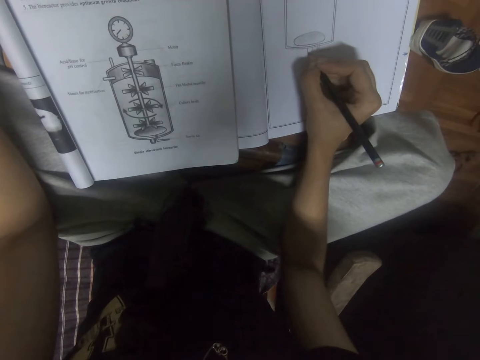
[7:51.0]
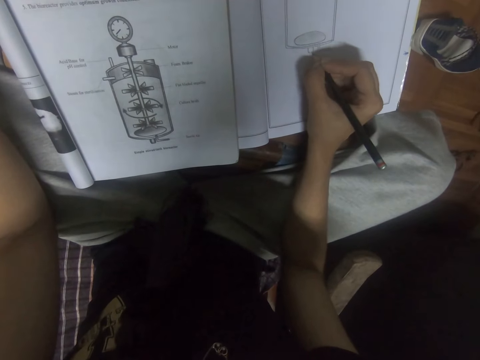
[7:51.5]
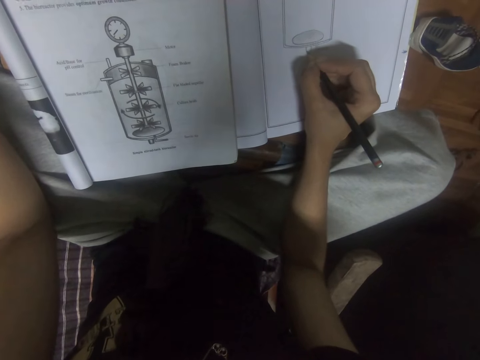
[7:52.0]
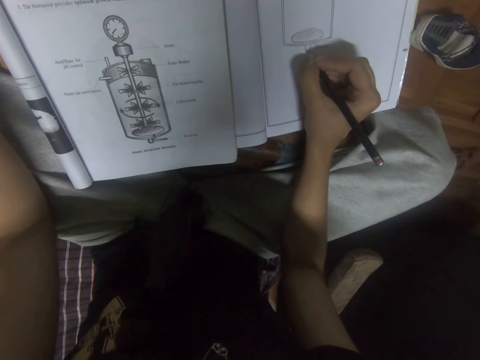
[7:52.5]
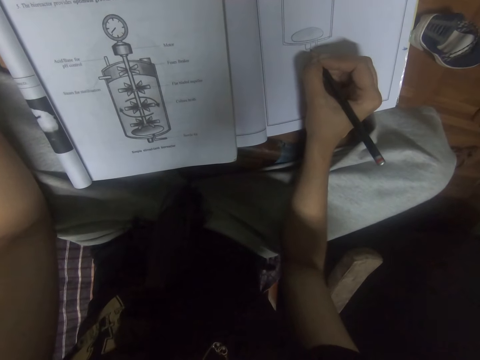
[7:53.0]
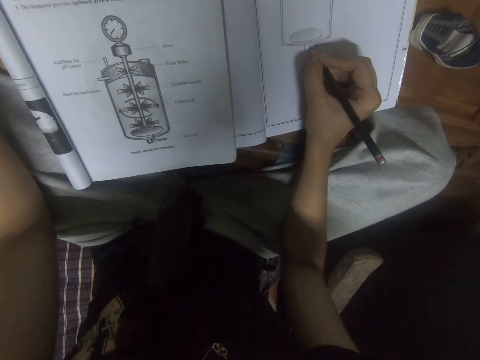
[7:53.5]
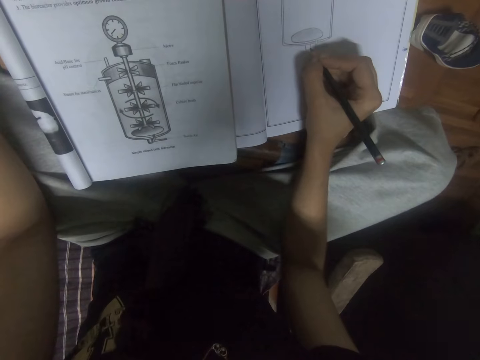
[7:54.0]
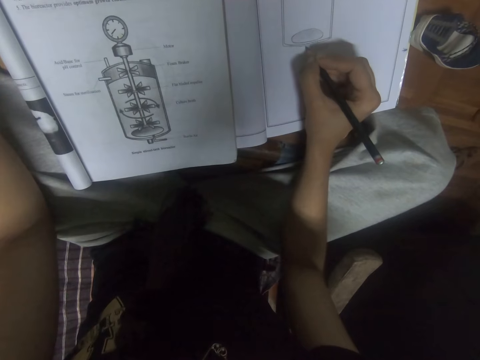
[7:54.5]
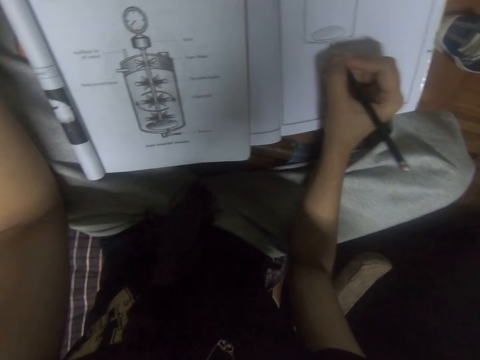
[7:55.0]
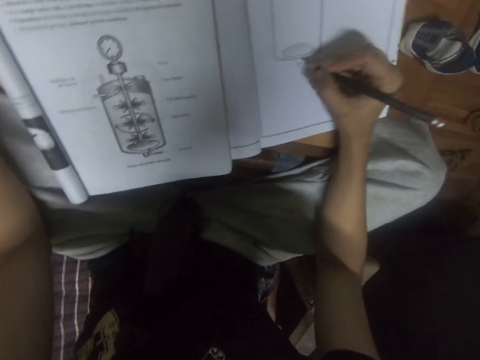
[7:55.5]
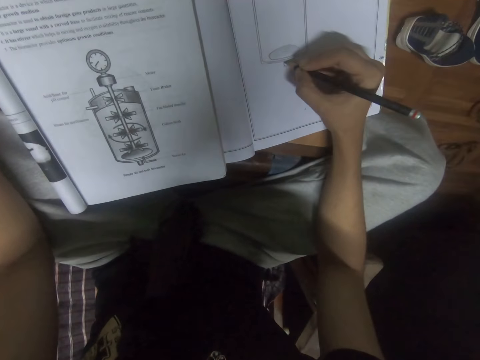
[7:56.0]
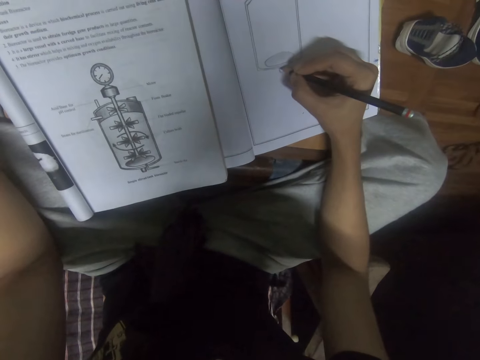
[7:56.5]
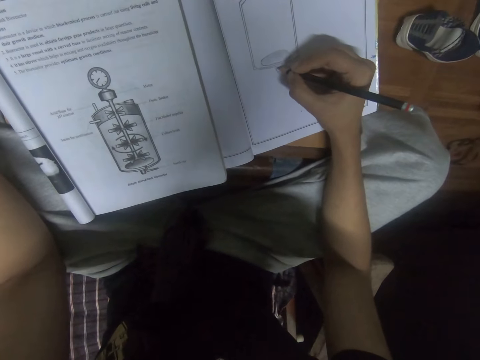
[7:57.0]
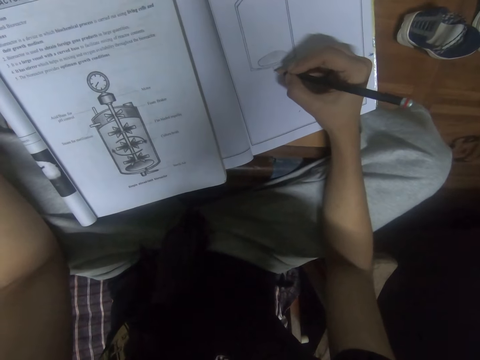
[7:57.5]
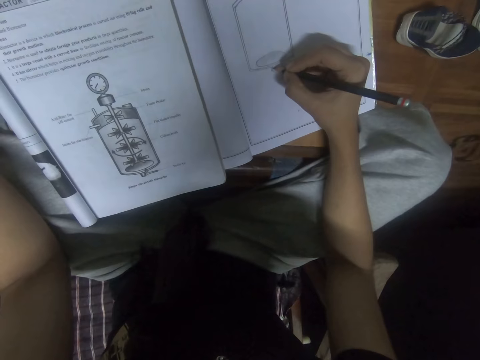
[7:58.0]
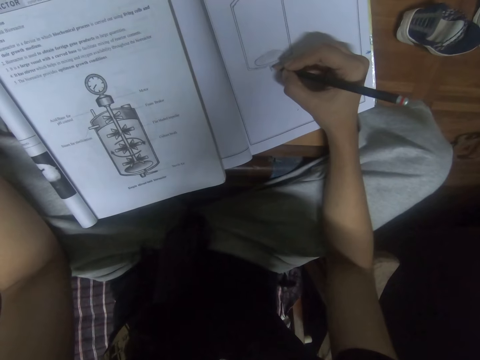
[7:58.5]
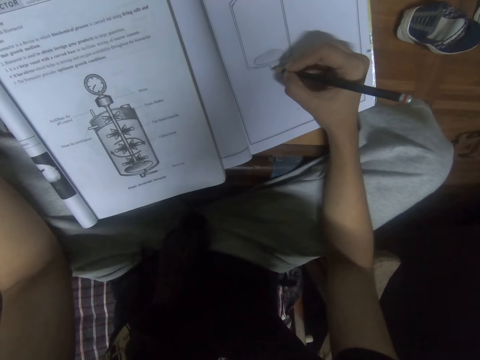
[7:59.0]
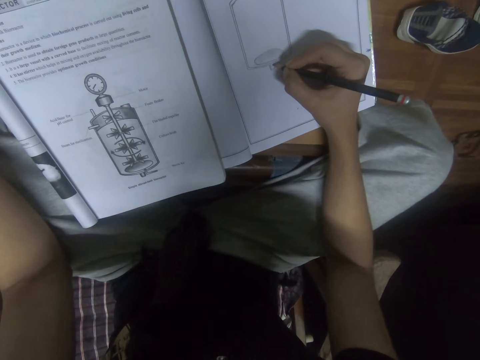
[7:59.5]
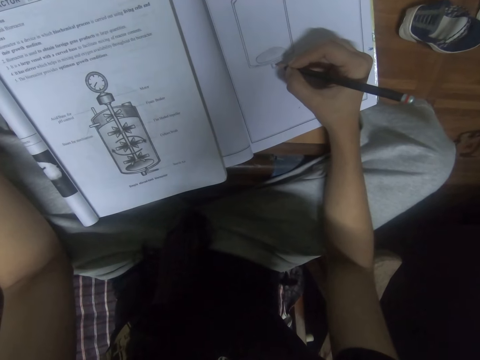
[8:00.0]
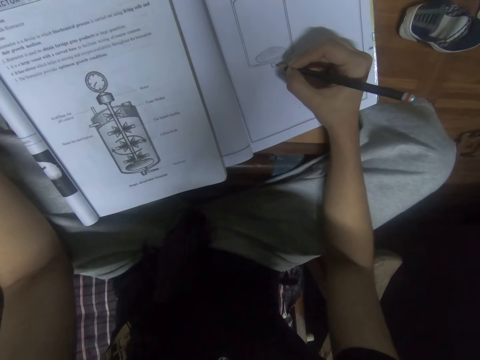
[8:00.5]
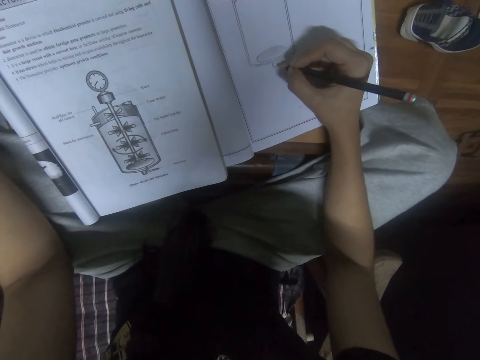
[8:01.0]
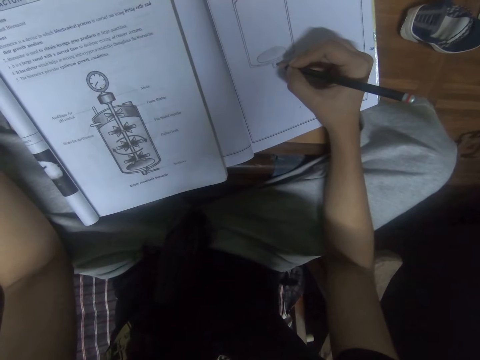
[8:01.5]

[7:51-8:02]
The camera wearer looks at the book.

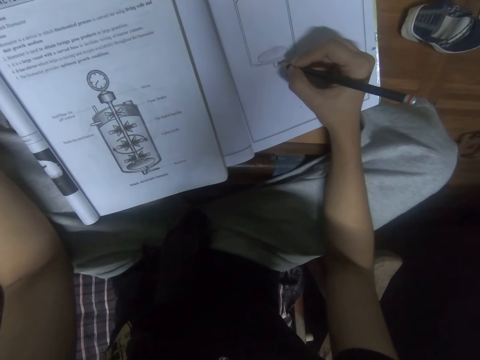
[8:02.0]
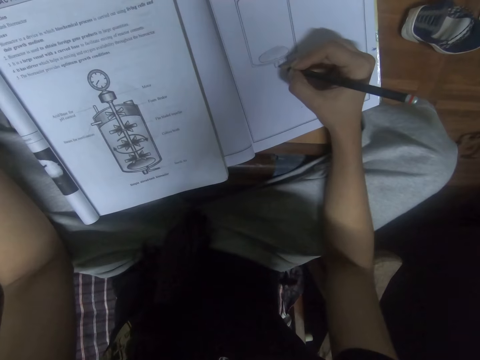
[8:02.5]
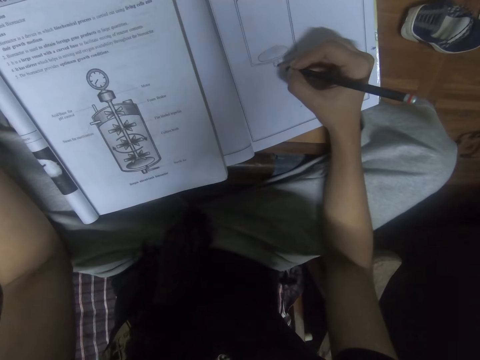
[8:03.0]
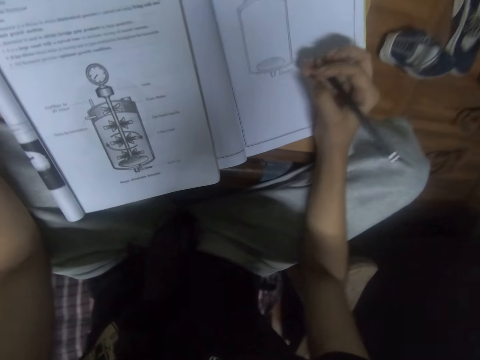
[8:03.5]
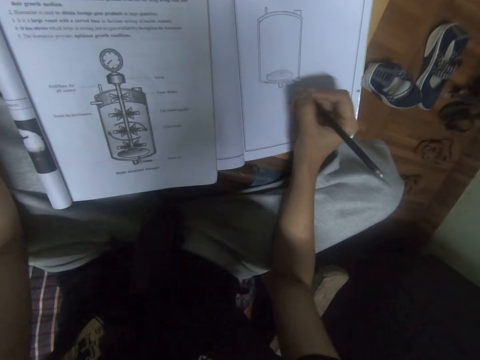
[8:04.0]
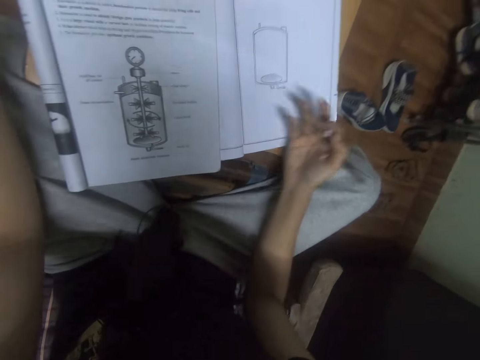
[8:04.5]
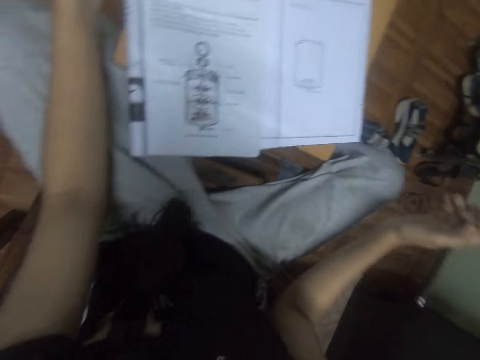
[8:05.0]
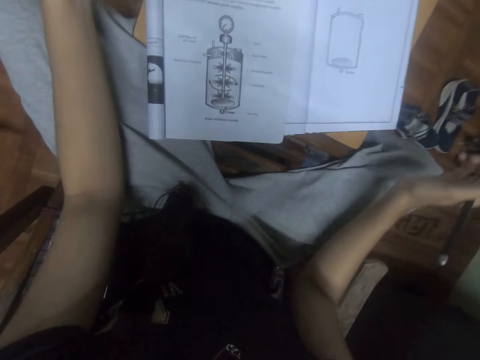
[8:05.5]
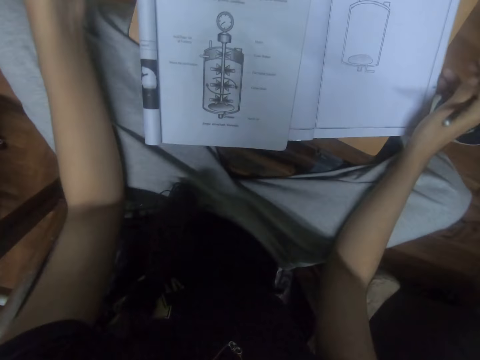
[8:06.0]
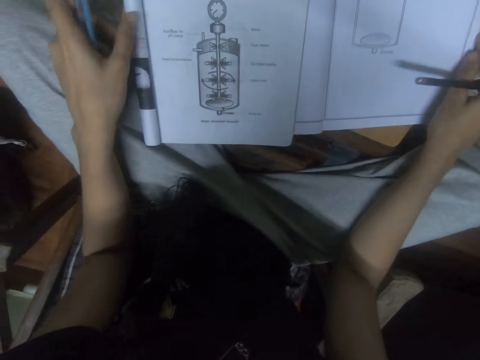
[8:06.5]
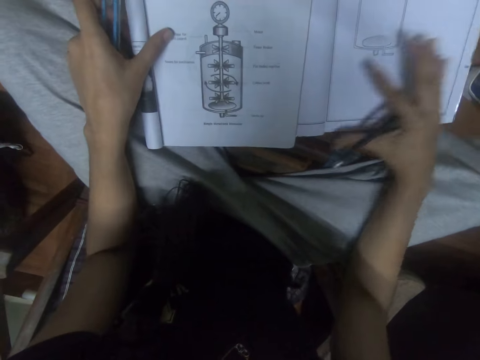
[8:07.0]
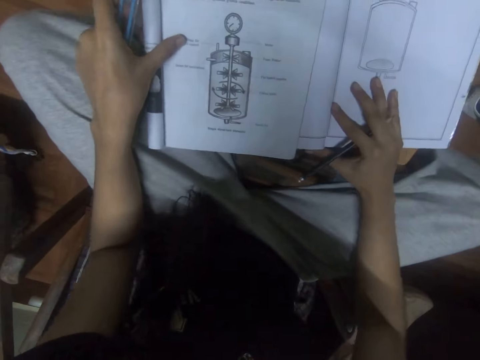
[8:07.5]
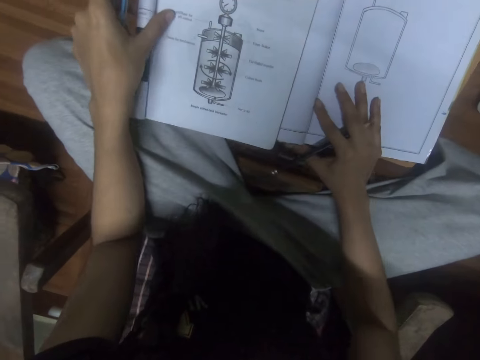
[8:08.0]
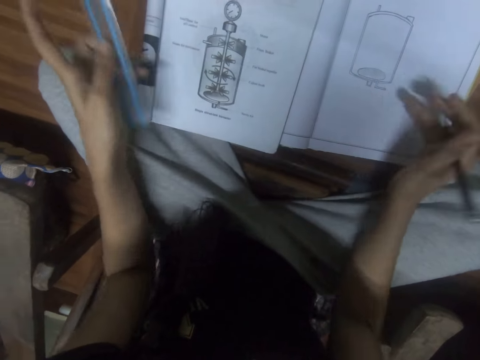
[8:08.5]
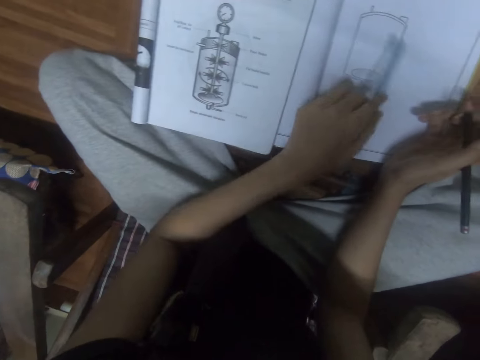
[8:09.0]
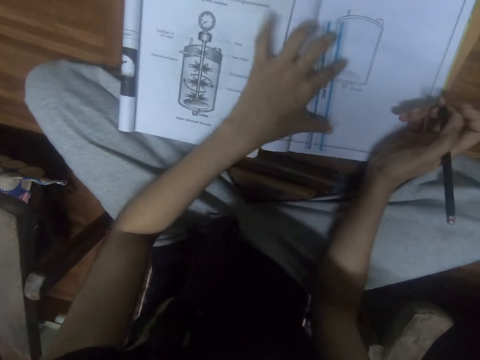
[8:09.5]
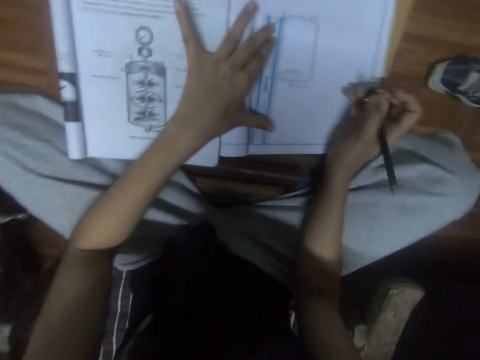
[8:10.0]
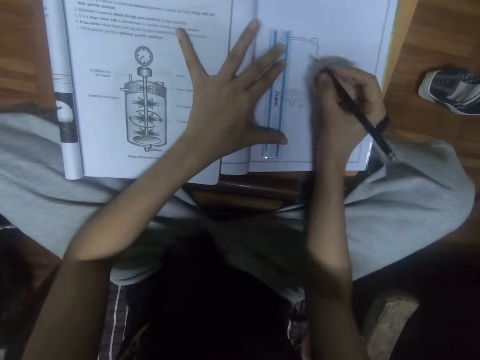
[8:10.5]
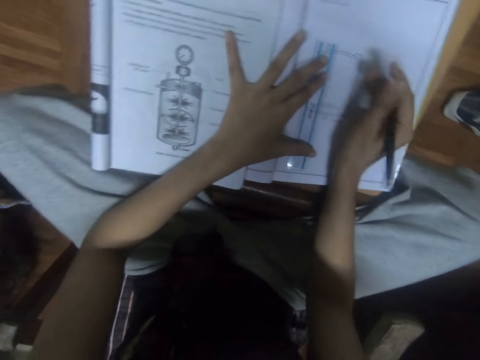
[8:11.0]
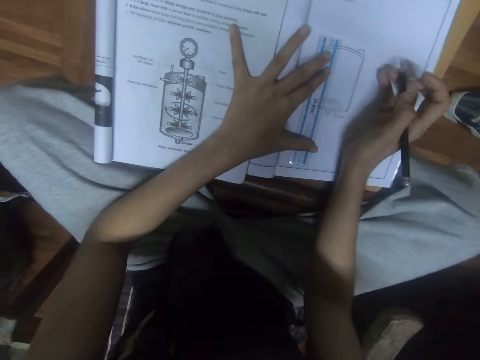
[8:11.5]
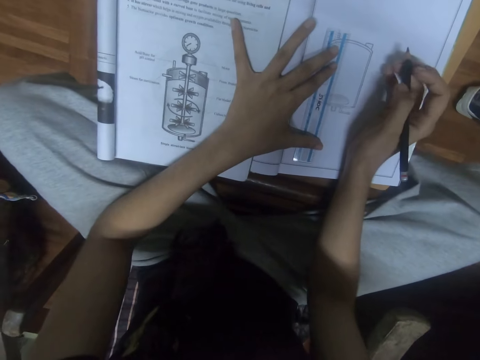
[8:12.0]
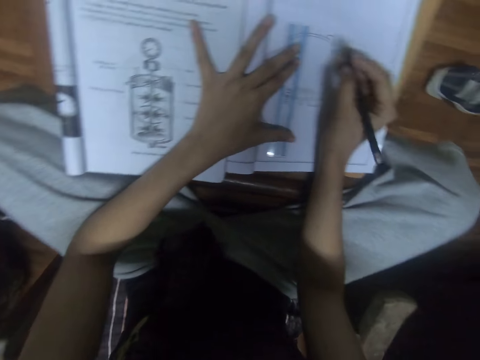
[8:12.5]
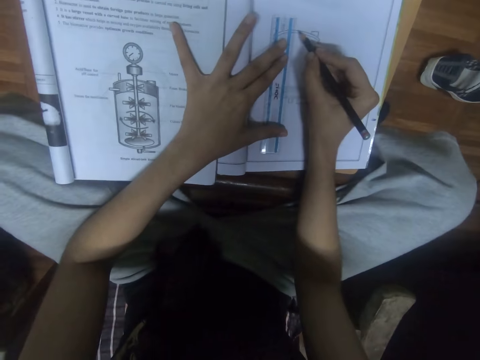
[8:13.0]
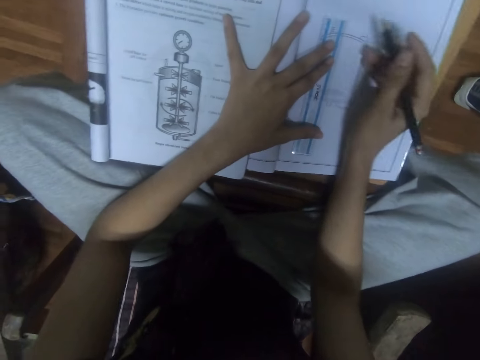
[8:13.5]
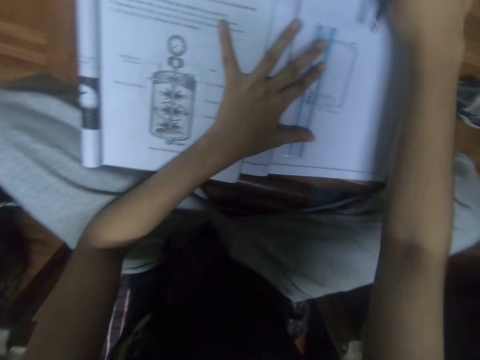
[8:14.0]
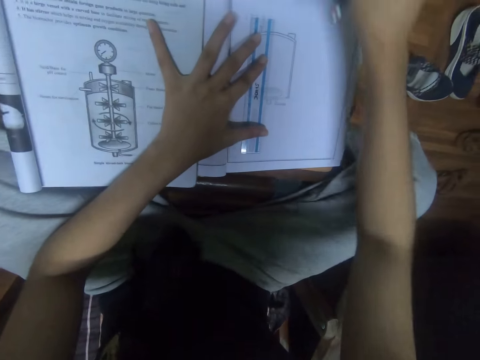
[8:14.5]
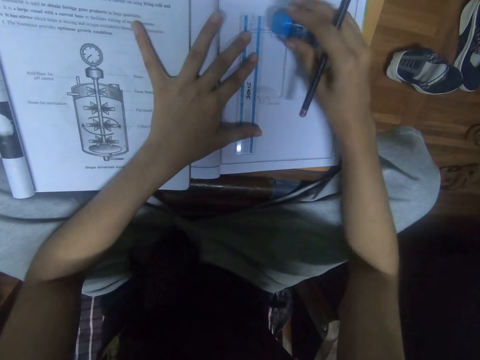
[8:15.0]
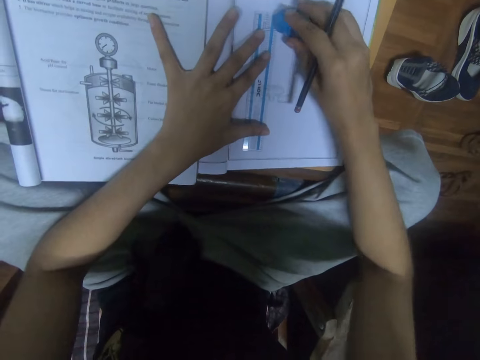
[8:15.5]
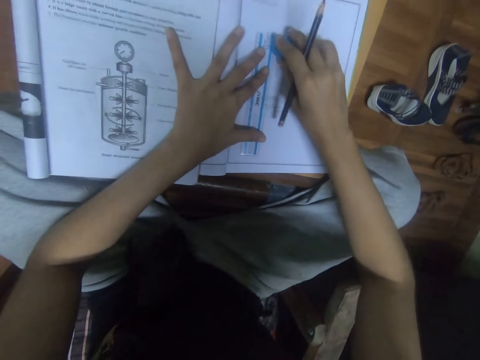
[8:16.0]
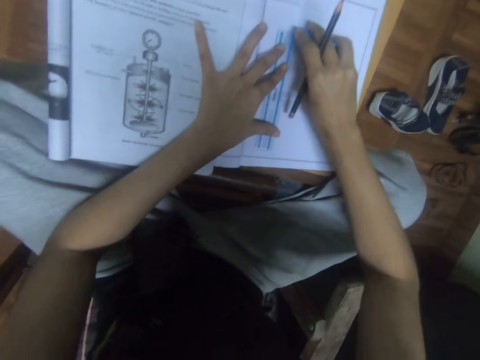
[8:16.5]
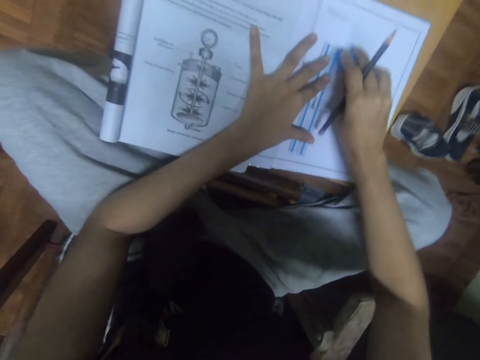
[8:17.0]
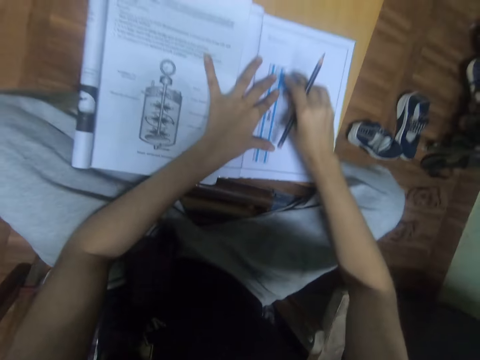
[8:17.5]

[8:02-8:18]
The camera wearer draws on the book with a pencil in the right hand. They move the book. They position the ruler in the book. They place the ruler on the book with the left hand. They draw in the book using the pencil. They pick up a rubber and rub the drawing with the rubber.
